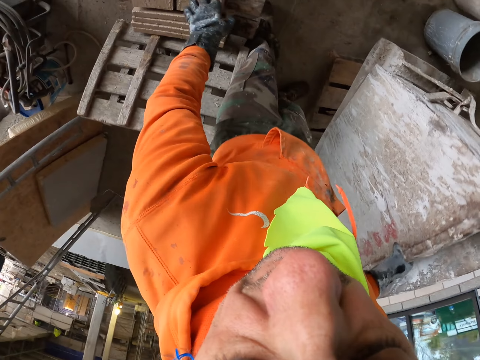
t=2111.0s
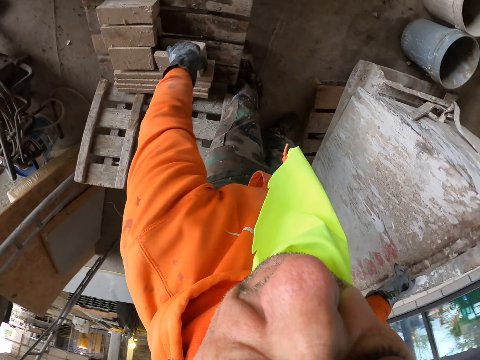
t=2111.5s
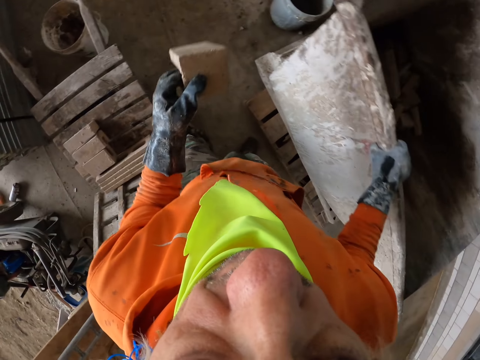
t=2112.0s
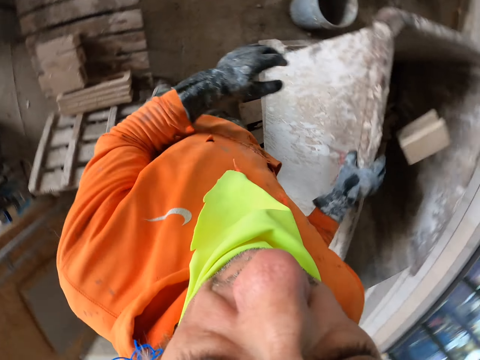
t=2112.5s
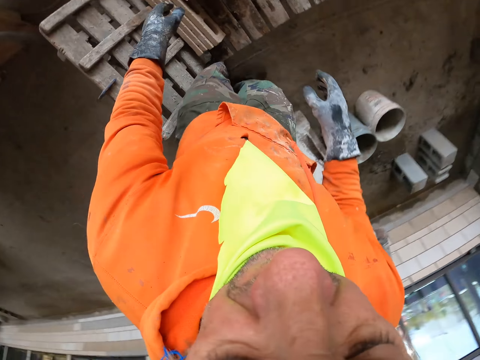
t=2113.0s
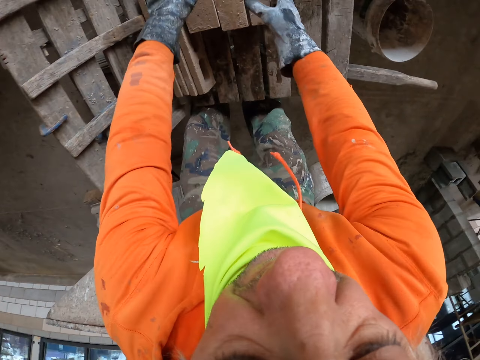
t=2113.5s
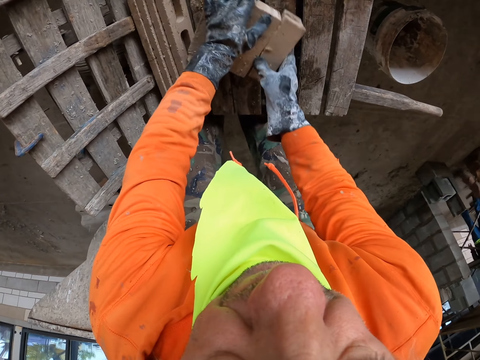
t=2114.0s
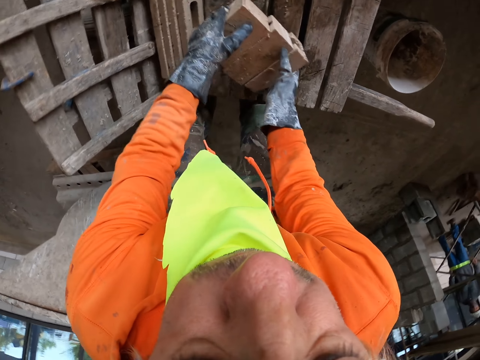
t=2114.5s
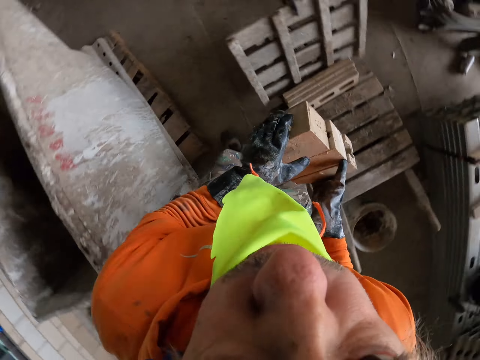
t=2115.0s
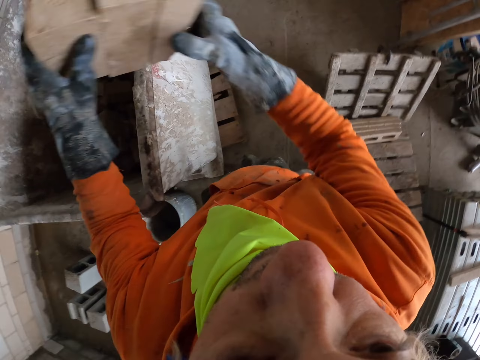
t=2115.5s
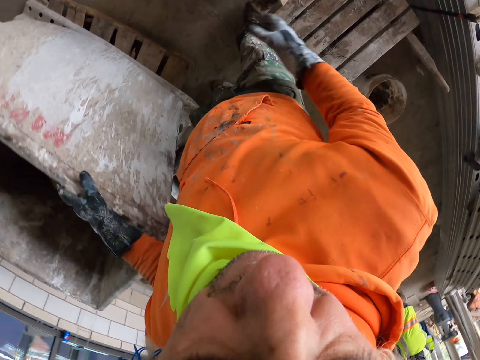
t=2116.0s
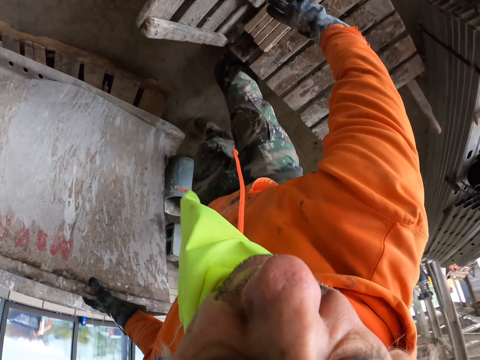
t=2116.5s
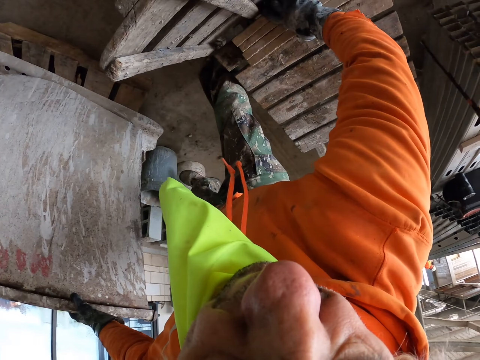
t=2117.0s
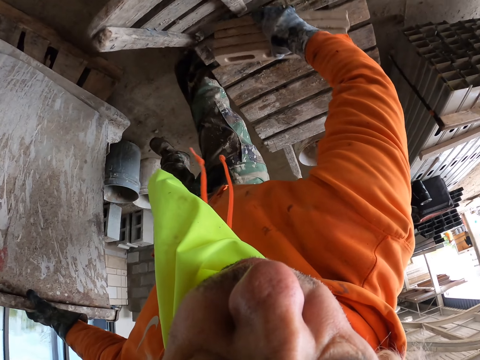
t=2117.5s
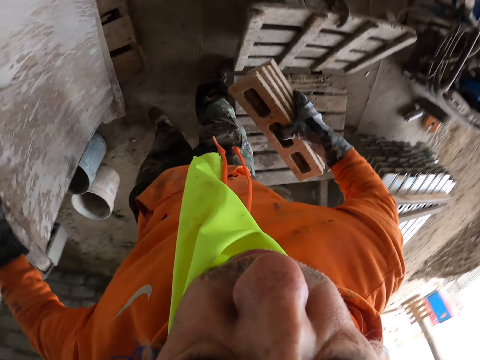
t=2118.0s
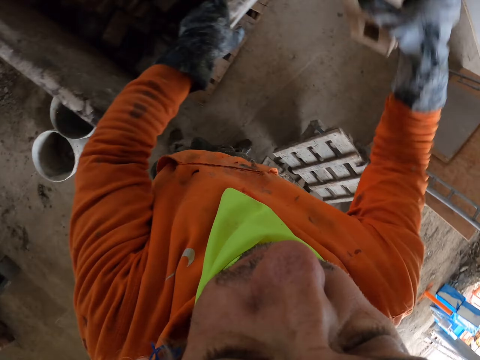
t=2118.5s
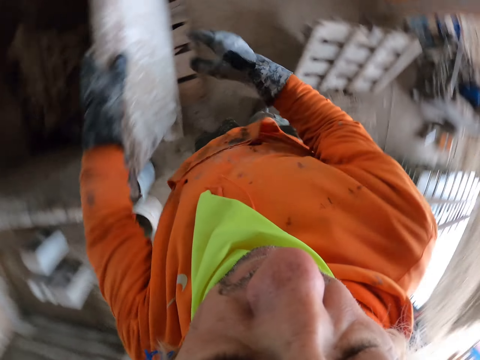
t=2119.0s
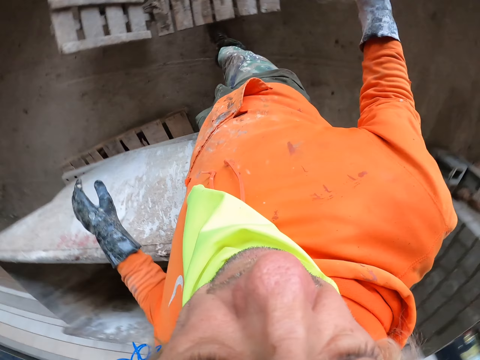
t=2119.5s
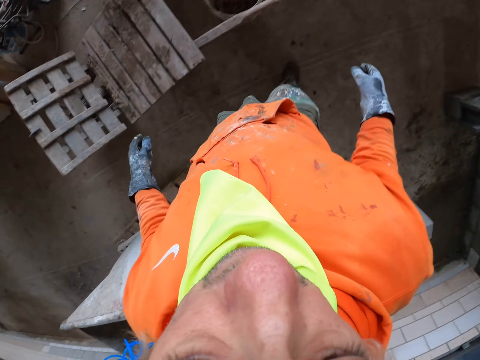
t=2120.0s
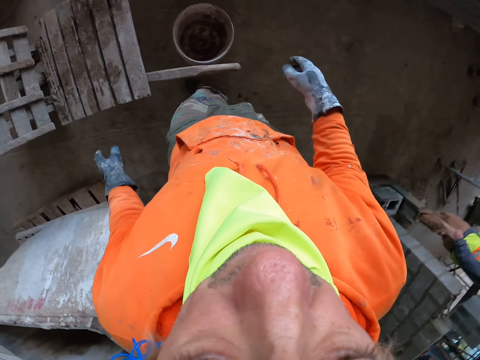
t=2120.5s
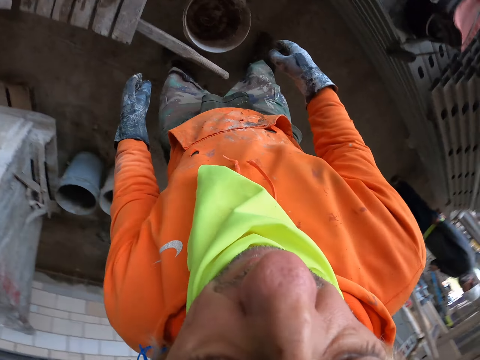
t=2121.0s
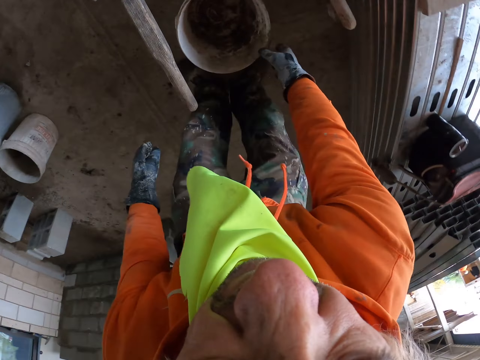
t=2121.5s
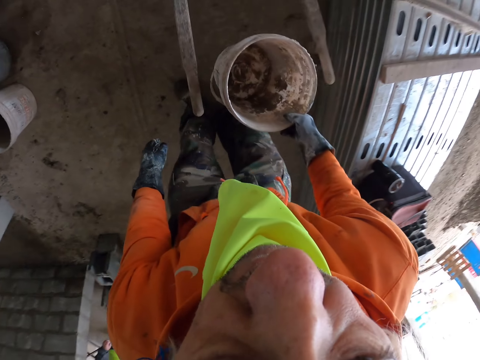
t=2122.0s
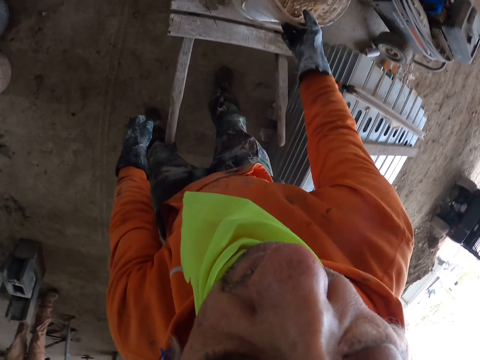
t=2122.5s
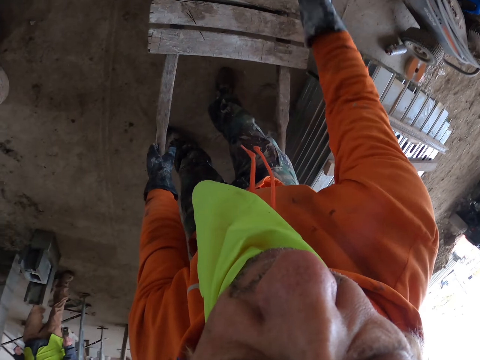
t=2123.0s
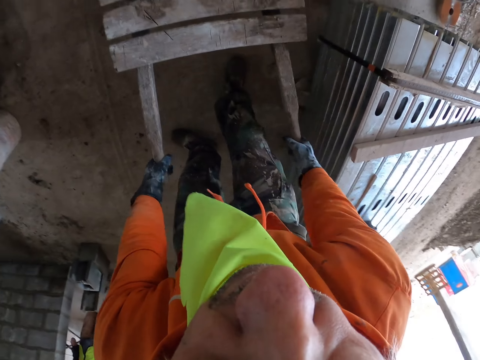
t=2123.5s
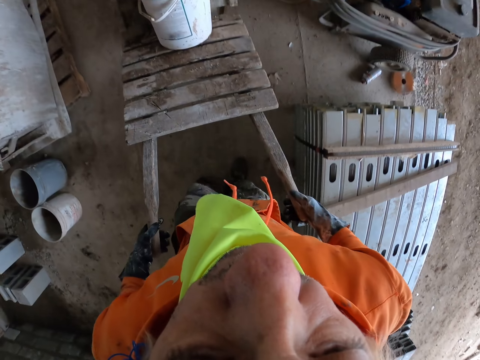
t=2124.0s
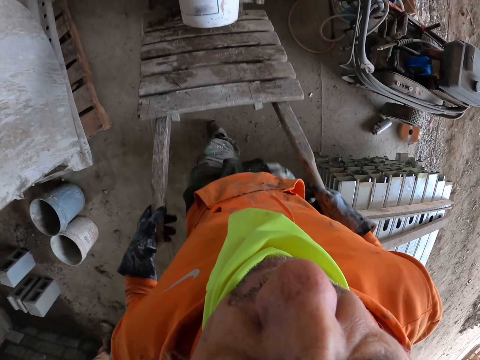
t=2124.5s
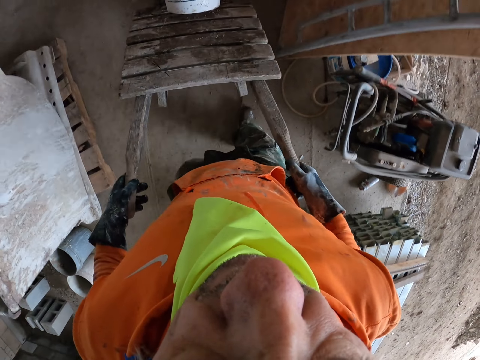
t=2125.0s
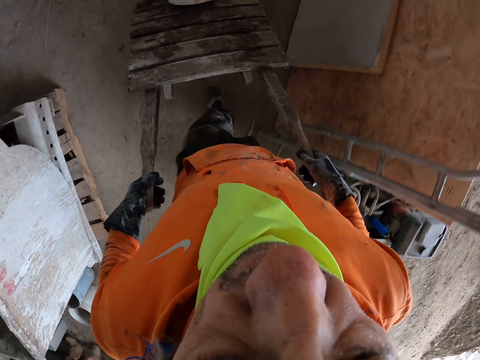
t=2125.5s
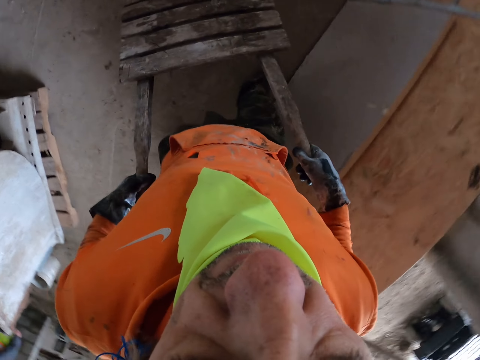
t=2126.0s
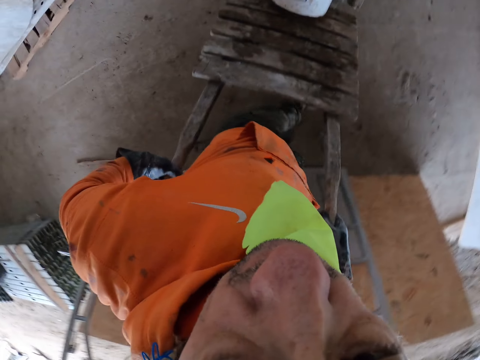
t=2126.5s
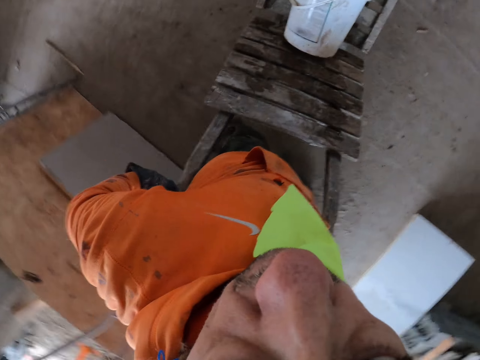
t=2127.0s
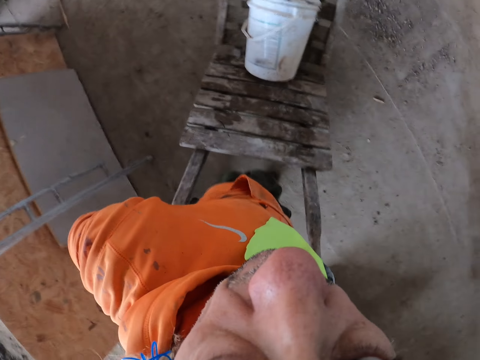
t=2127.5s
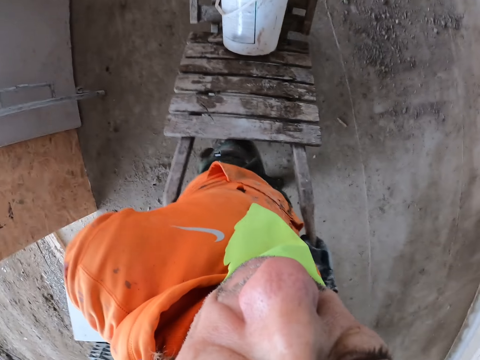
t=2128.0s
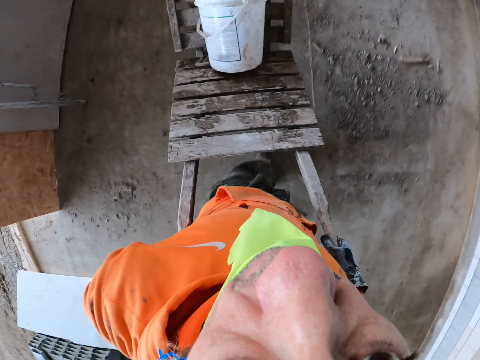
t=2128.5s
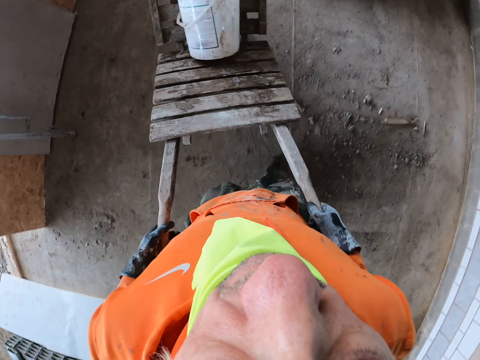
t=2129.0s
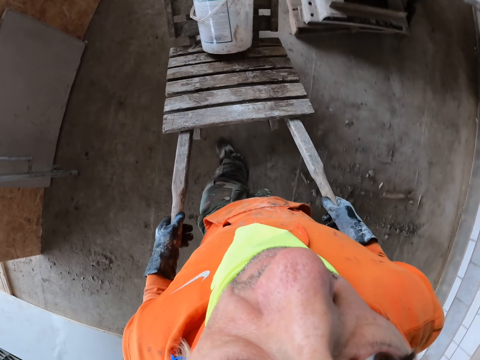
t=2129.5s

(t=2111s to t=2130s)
The camera wearer picks up the bricks. They put the bricks in the drum. They pick up the bricks. They put the bricks in the drum. They pick up the bricks. They put the bricks in the drum. They move around. They pick up a bucket and put the bucket on the cart. They pull the cart.
